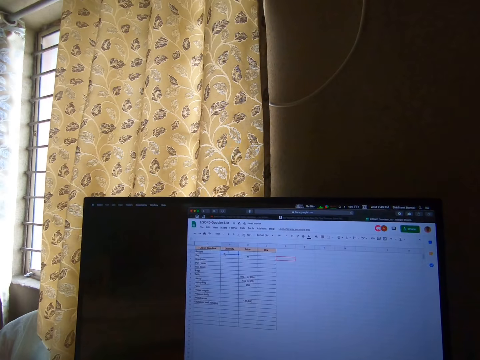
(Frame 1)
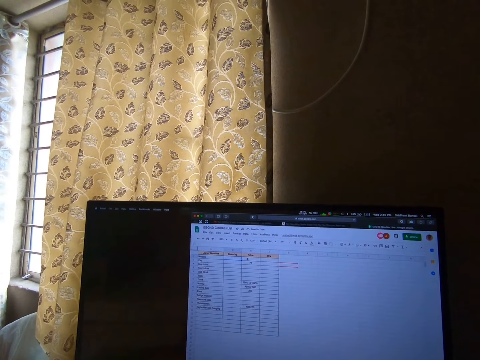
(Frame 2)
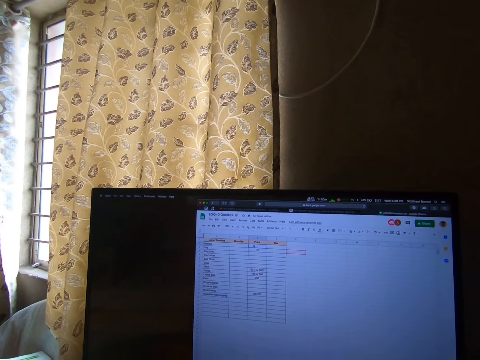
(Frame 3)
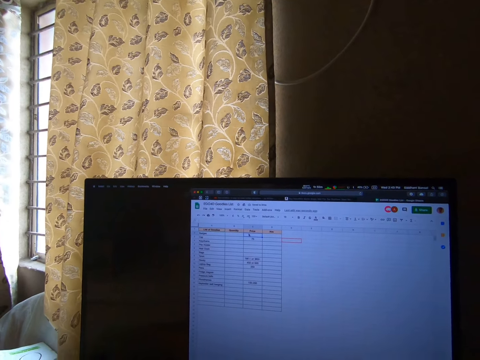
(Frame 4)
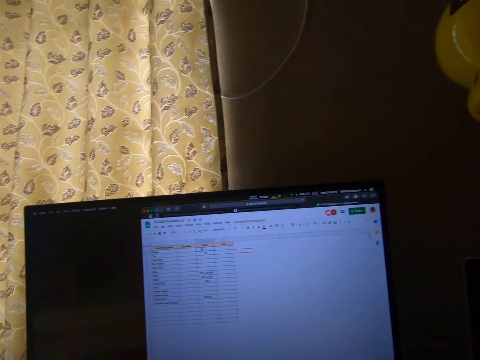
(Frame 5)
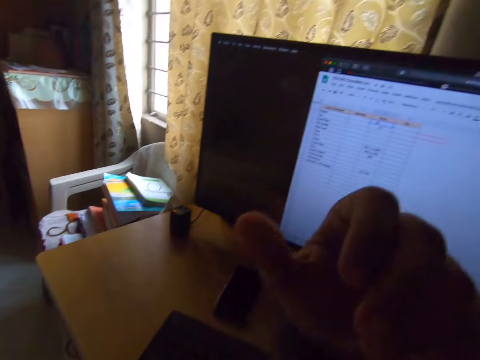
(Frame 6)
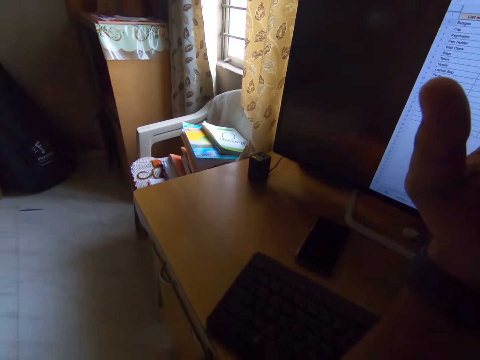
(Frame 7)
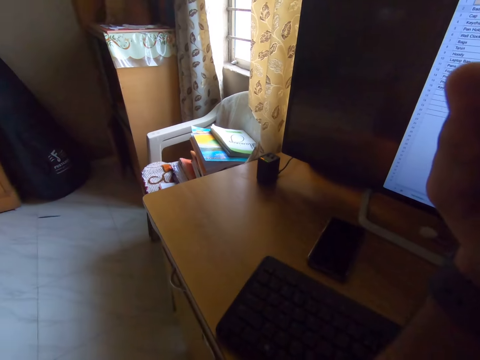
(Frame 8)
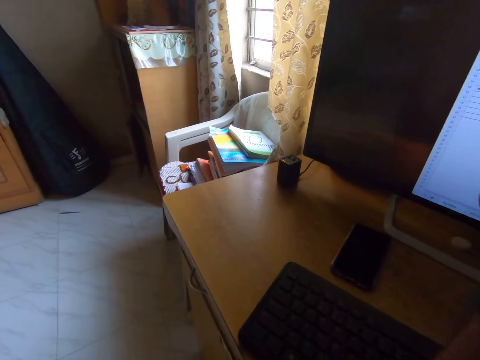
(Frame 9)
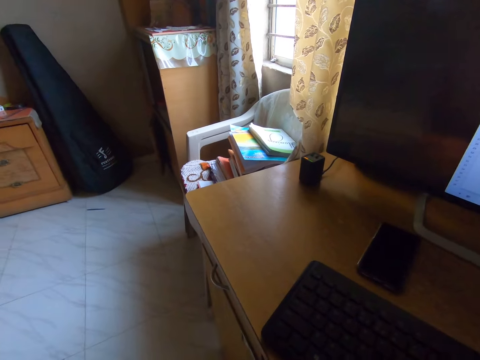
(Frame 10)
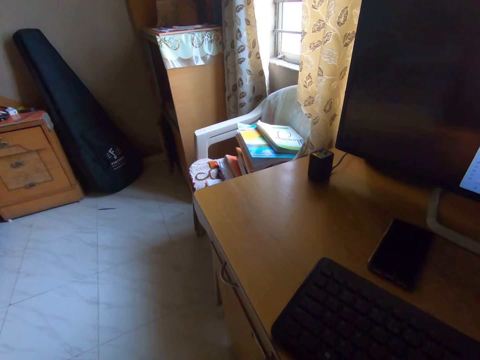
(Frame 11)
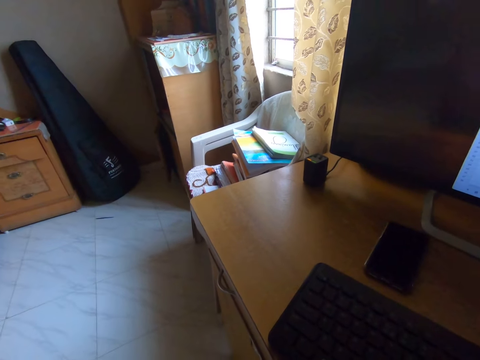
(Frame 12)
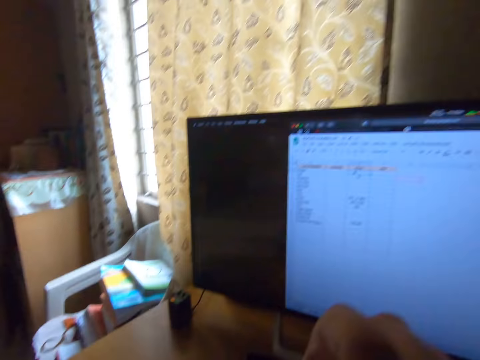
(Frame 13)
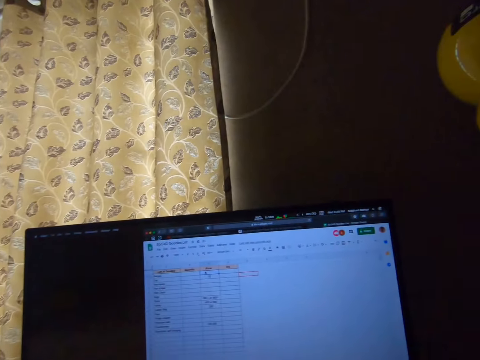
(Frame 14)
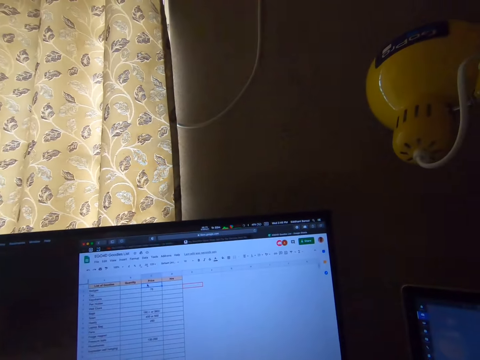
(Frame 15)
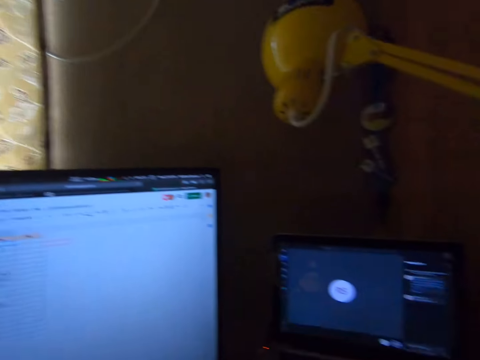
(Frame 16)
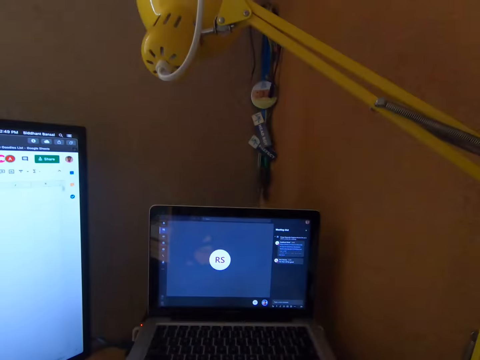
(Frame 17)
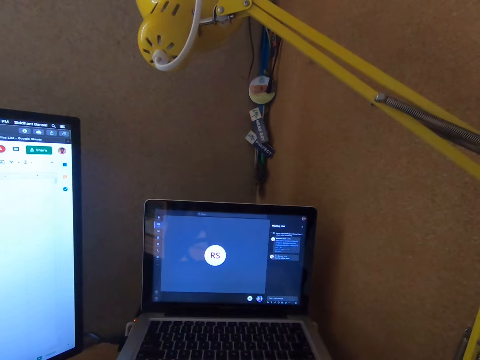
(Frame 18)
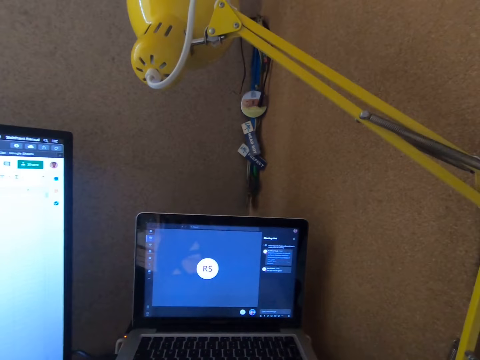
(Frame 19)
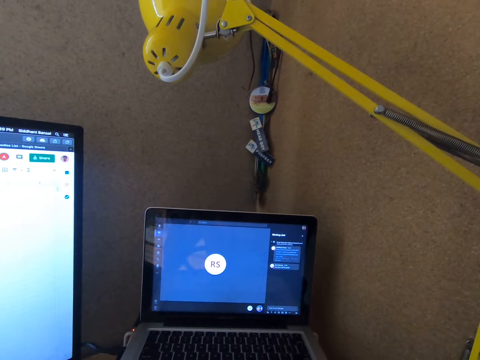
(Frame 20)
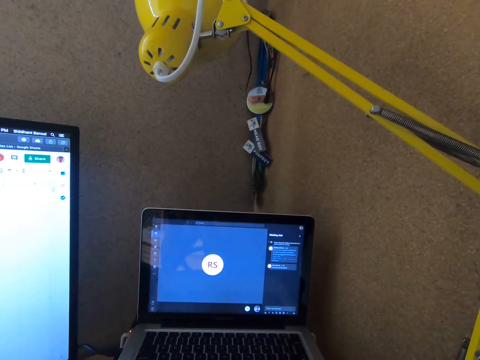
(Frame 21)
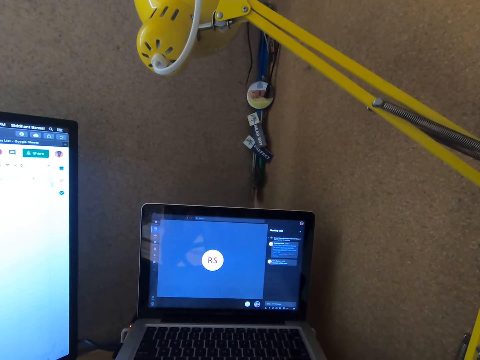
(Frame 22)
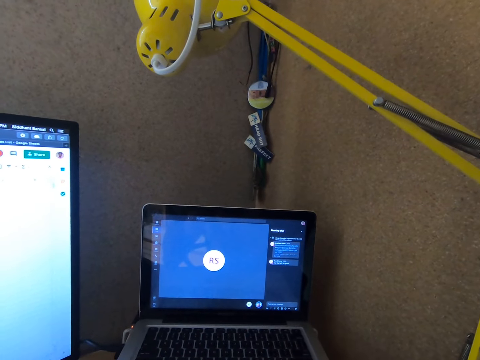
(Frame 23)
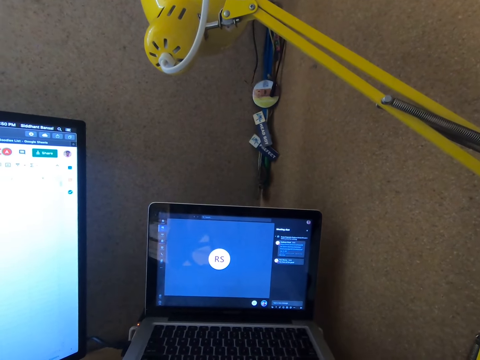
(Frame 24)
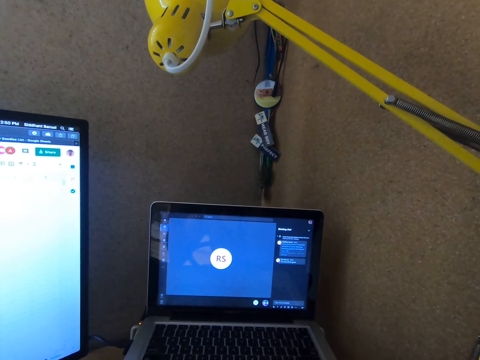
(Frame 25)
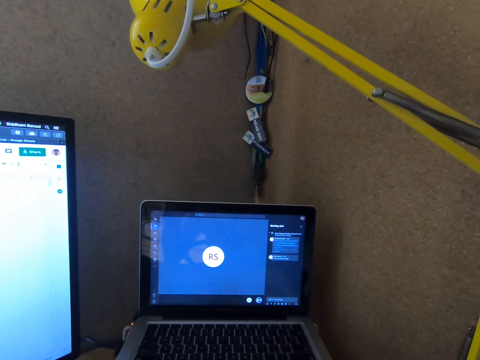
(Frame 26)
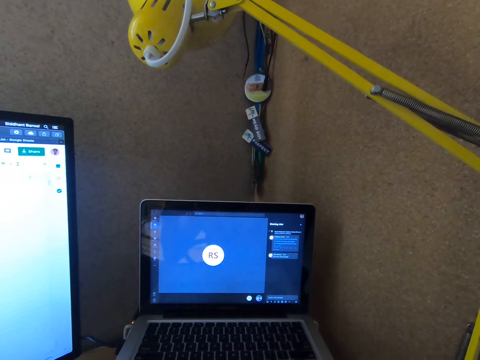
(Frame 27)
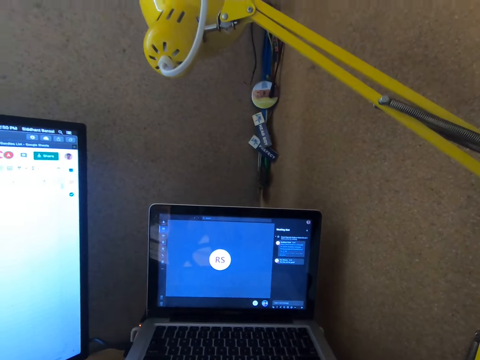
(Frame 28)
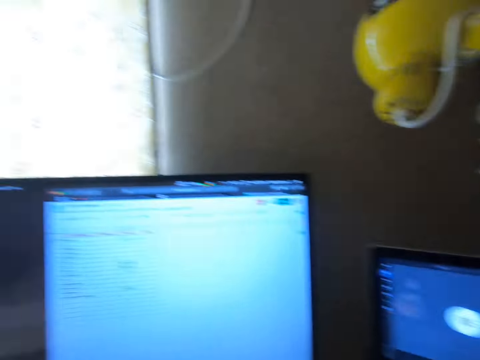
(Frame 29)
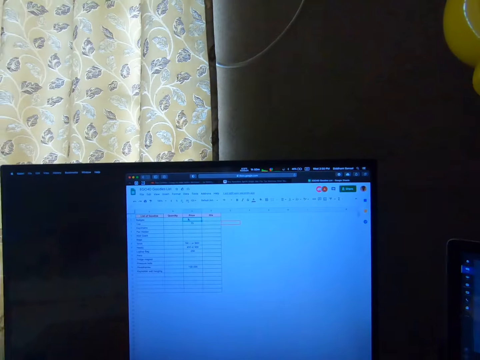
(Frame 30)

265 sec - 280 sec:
The camera wearer raises his left hand. He brings one hand to the face area. He lowers the hand.

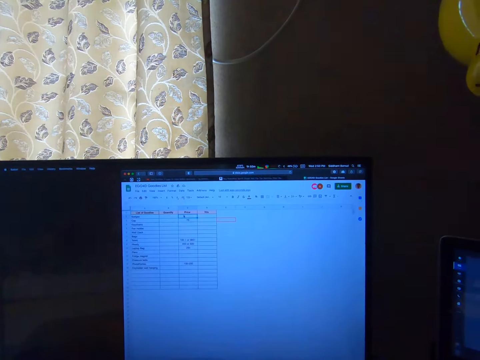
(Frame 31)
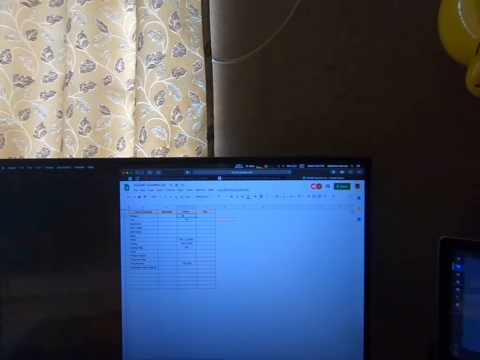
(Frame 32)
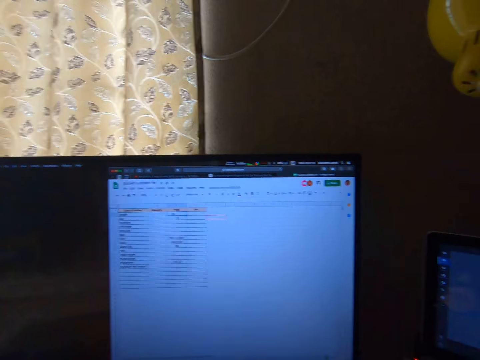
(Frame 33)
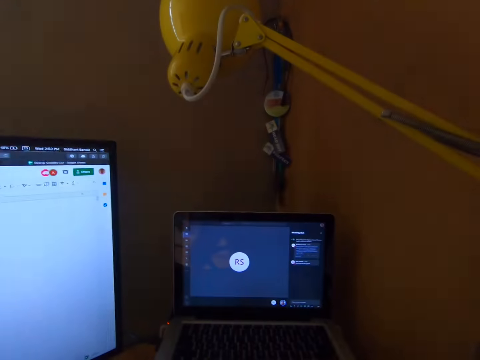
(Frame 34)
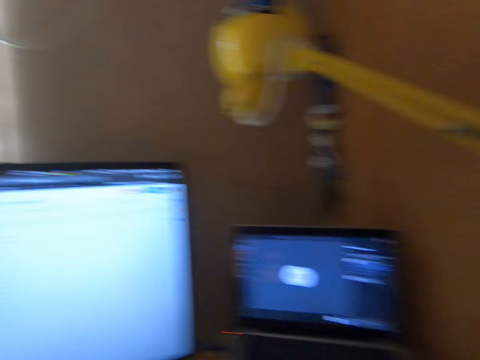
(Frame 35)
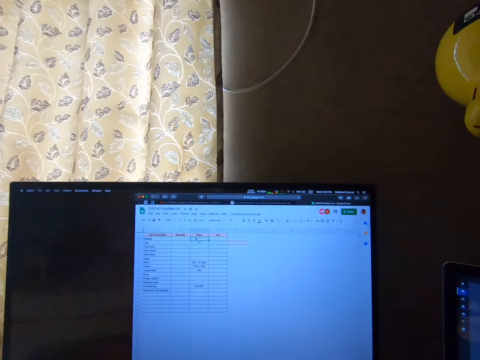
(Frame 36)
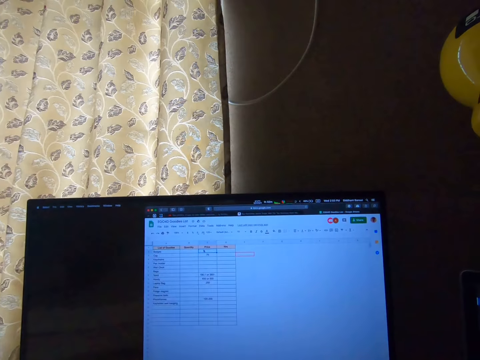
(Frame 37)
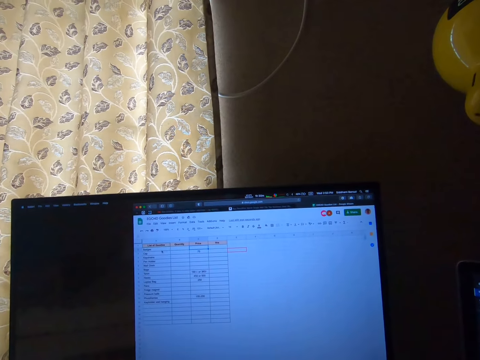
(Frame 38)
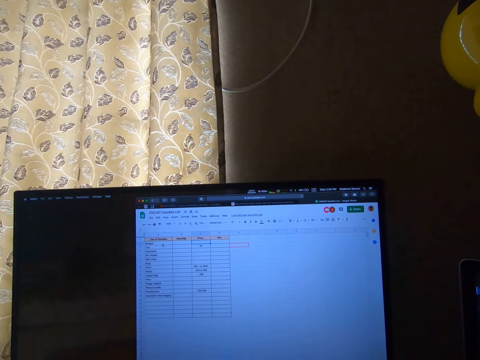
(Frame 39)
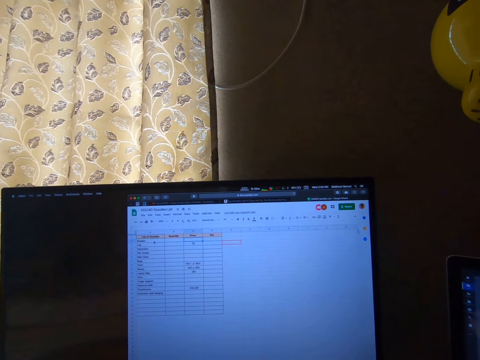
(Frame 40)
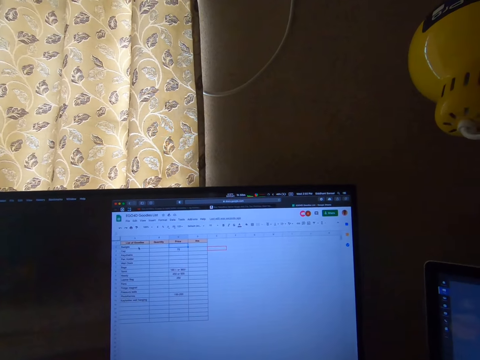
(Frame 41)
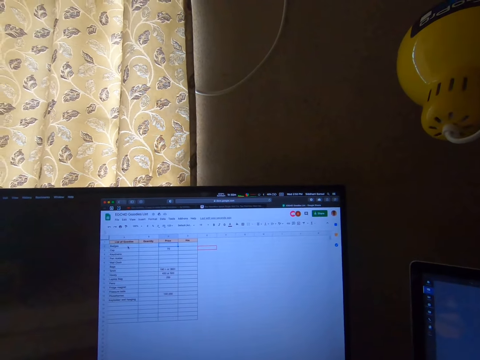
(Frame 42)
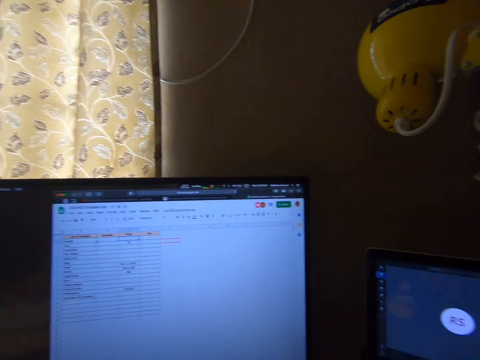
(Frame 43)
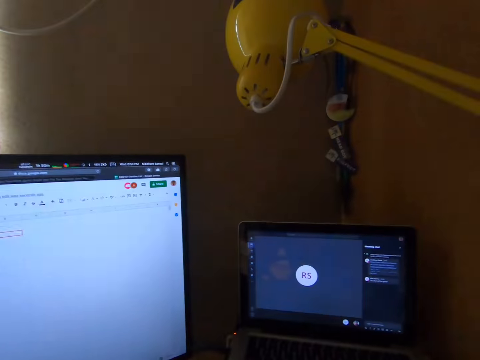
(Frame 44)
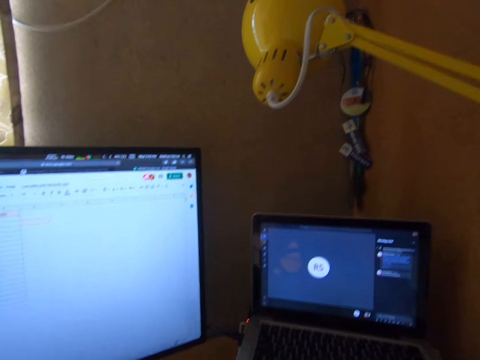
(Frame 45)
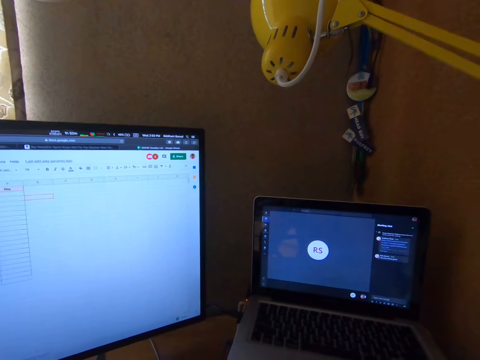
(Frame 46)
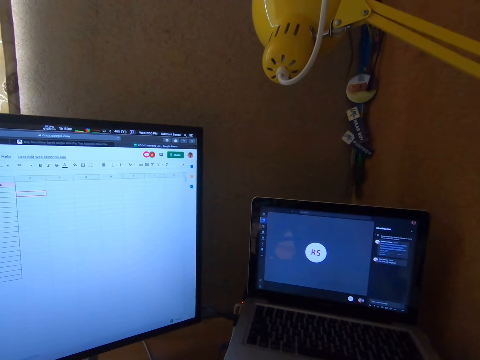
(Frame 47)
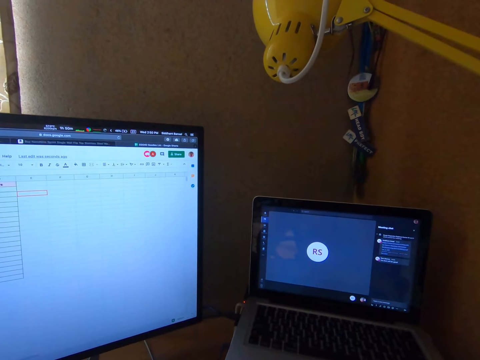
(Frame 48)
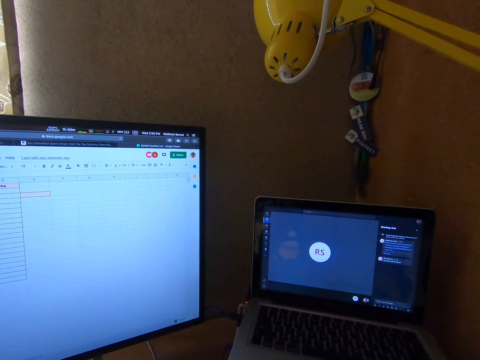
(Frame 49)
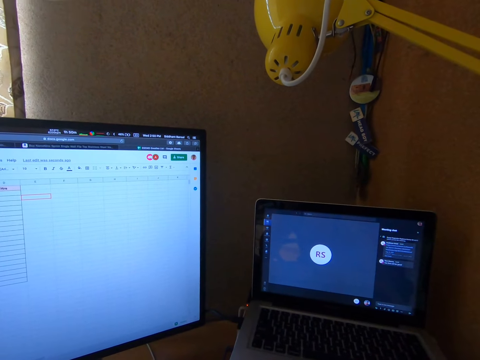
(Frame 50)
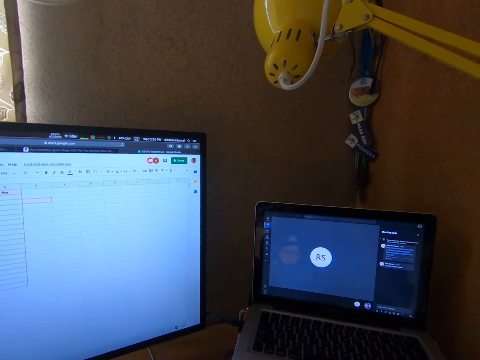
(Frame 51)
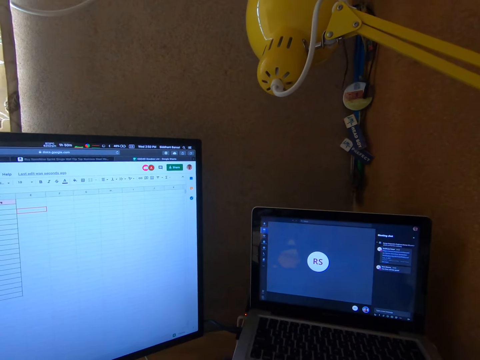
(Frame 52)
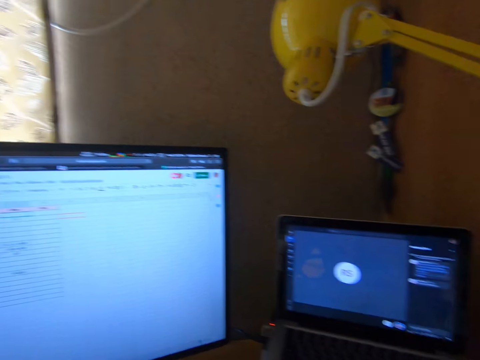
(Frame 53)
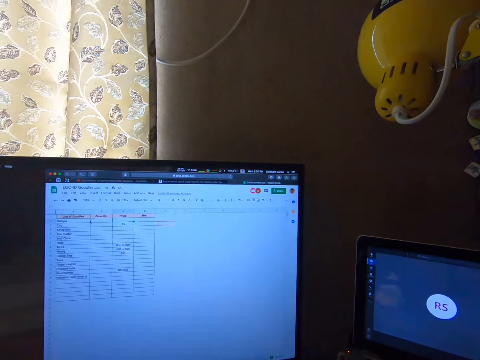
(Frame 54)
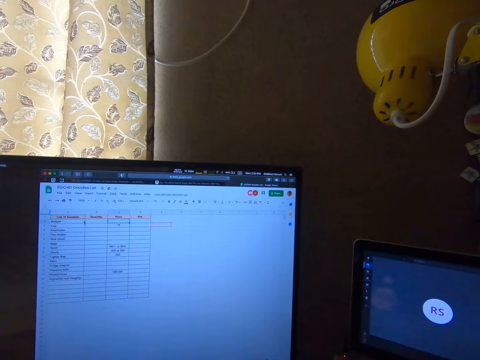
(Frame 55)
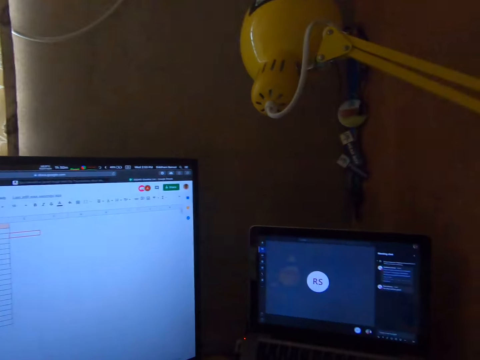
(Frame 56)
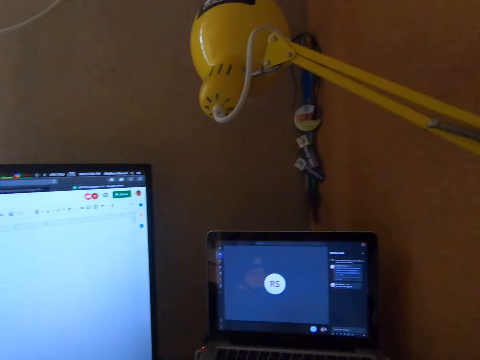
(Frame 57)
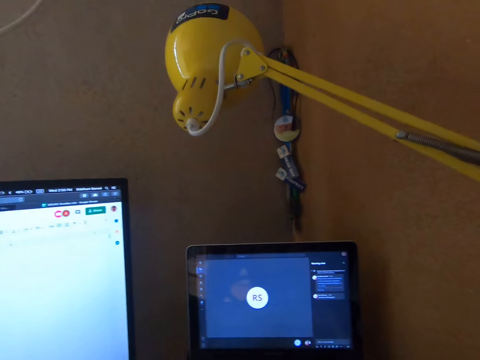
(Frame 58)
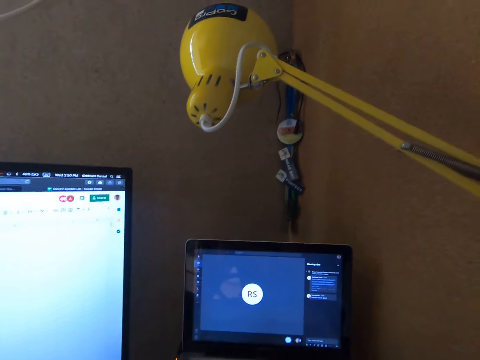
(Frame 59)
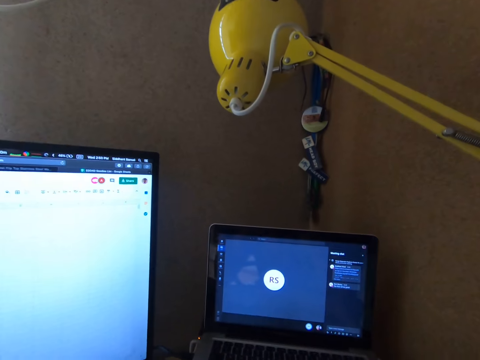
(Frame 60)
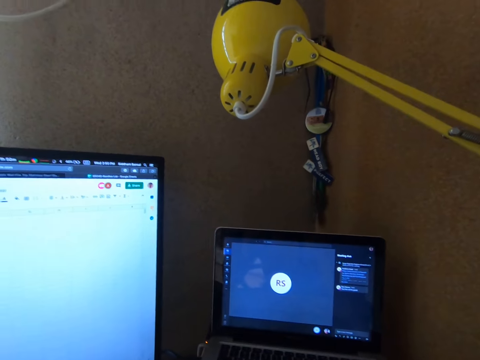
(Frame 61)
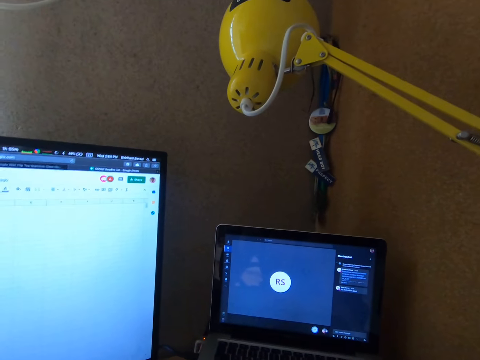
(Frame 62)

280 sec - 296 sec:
The camera wearer looks at a laptop. They look at a monitor. They look at the laptop.
